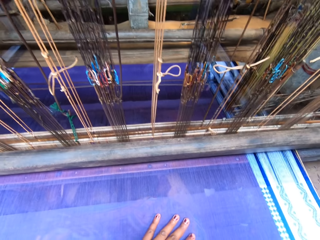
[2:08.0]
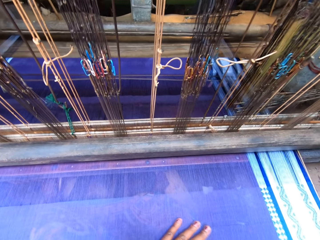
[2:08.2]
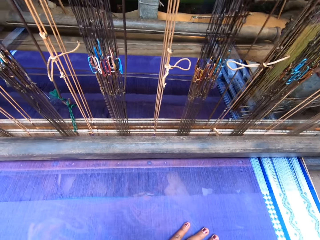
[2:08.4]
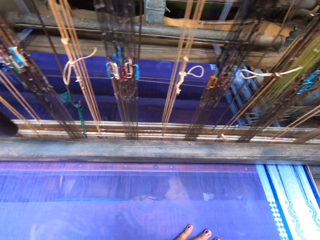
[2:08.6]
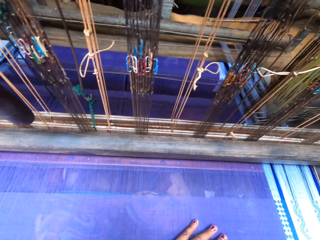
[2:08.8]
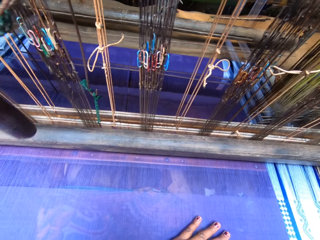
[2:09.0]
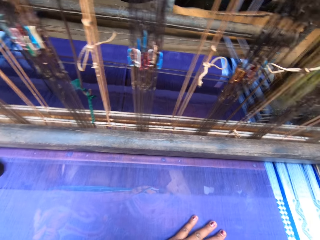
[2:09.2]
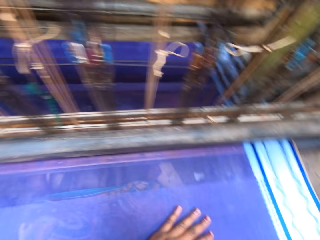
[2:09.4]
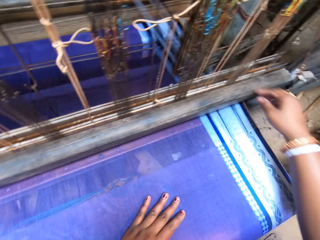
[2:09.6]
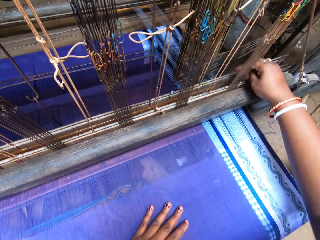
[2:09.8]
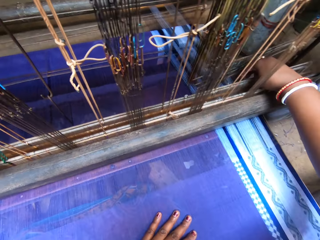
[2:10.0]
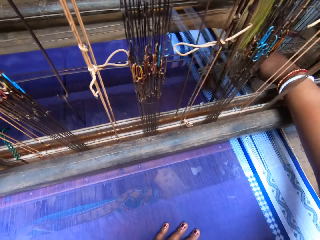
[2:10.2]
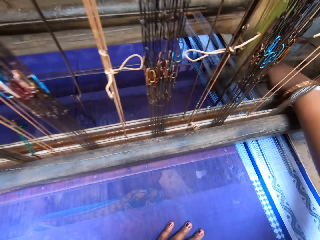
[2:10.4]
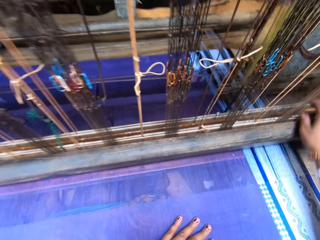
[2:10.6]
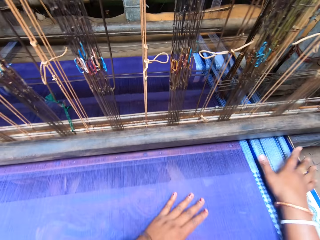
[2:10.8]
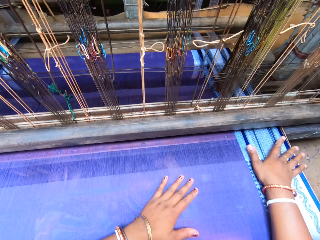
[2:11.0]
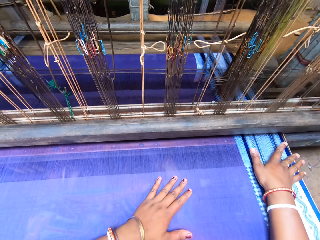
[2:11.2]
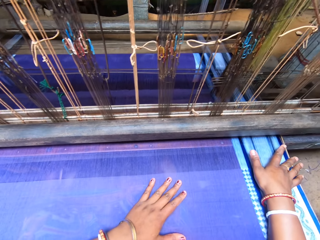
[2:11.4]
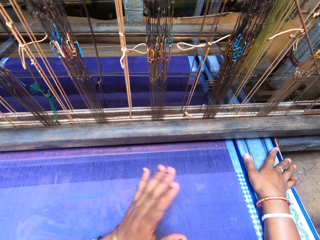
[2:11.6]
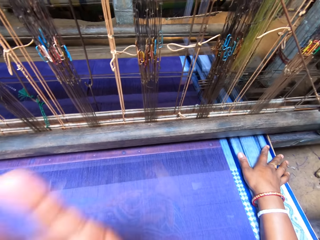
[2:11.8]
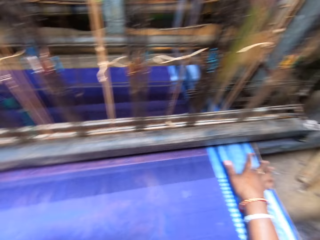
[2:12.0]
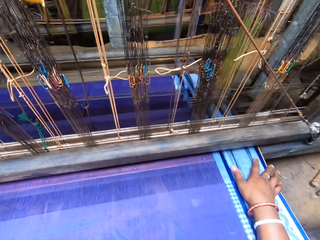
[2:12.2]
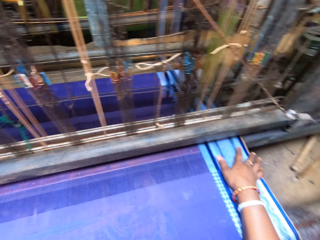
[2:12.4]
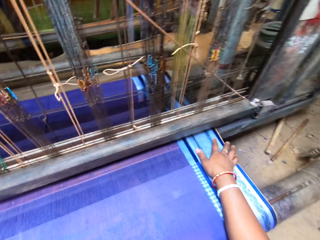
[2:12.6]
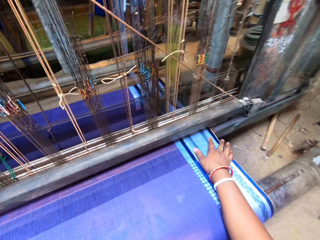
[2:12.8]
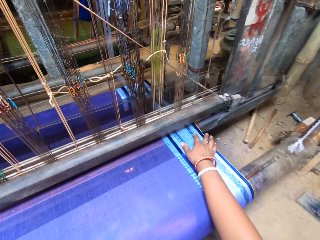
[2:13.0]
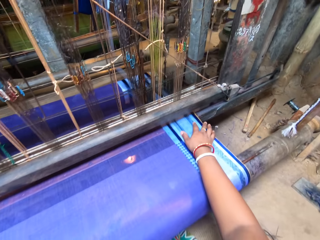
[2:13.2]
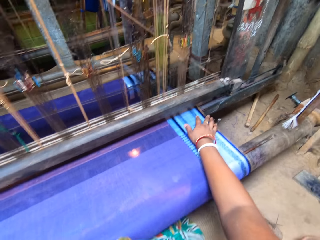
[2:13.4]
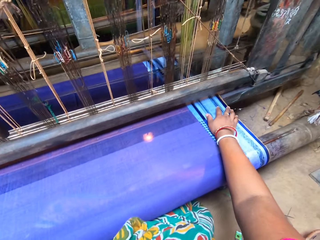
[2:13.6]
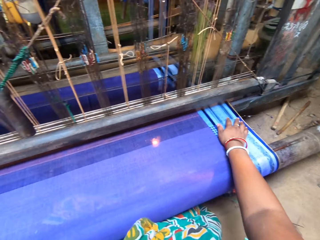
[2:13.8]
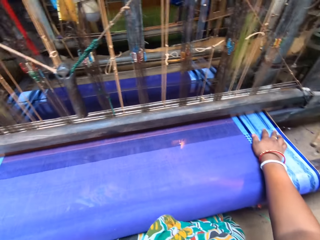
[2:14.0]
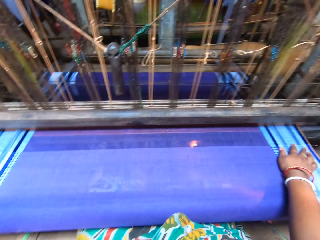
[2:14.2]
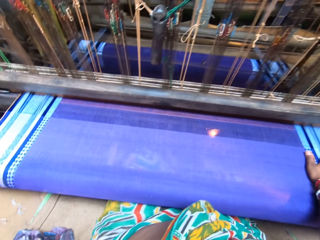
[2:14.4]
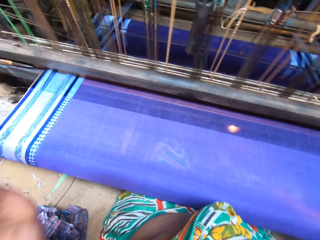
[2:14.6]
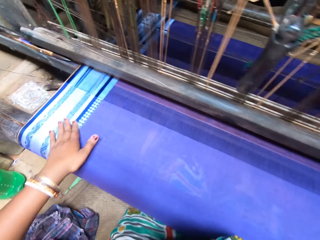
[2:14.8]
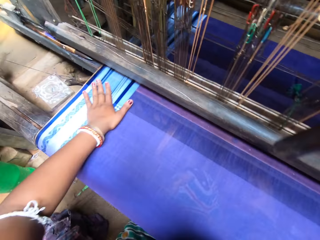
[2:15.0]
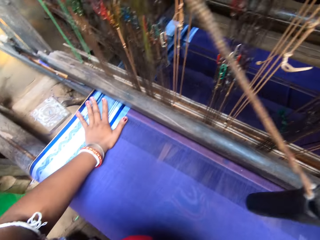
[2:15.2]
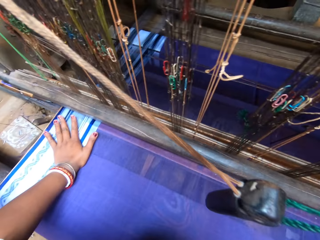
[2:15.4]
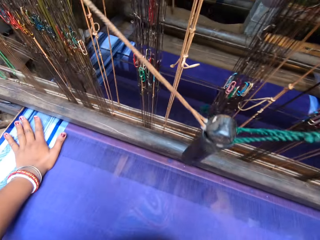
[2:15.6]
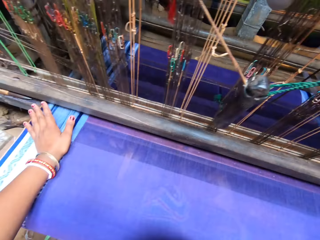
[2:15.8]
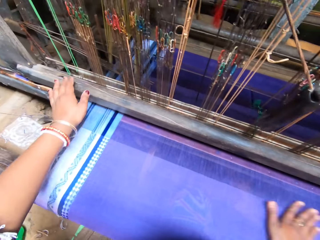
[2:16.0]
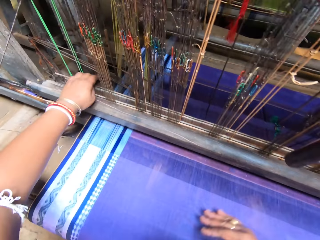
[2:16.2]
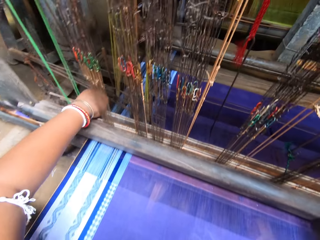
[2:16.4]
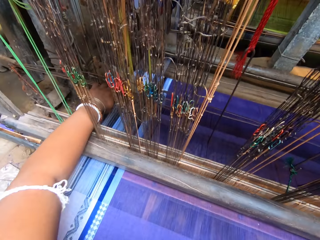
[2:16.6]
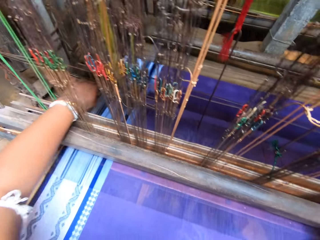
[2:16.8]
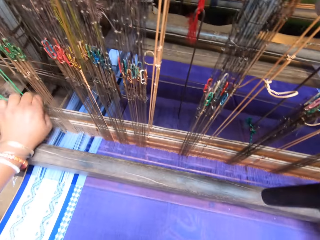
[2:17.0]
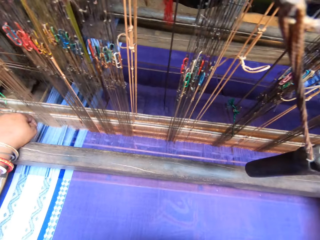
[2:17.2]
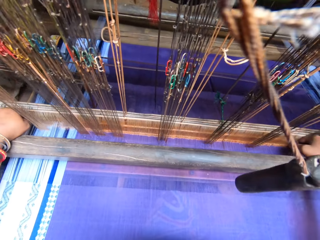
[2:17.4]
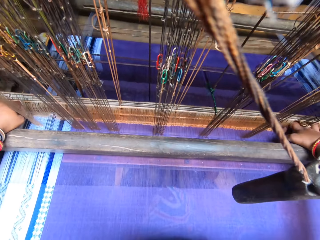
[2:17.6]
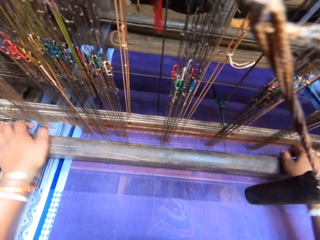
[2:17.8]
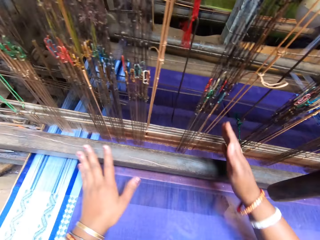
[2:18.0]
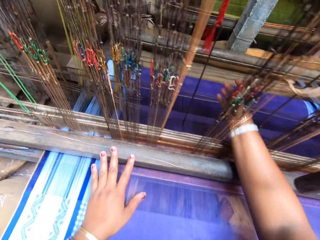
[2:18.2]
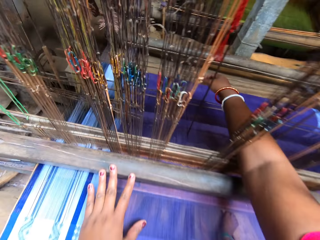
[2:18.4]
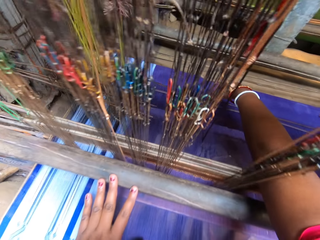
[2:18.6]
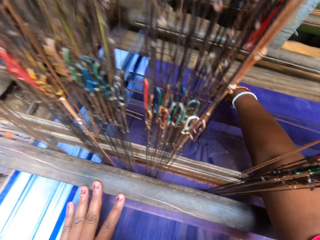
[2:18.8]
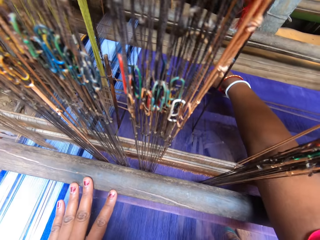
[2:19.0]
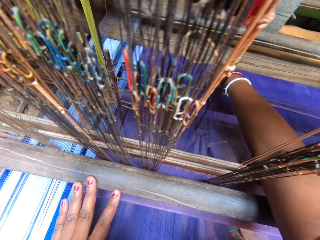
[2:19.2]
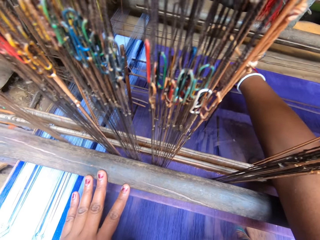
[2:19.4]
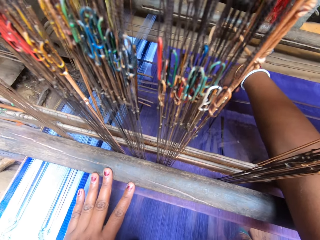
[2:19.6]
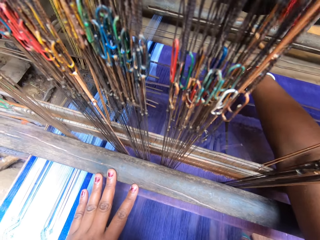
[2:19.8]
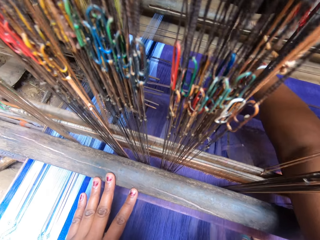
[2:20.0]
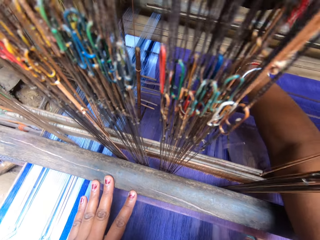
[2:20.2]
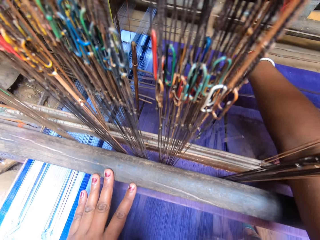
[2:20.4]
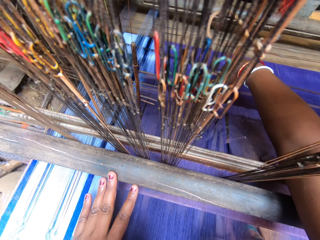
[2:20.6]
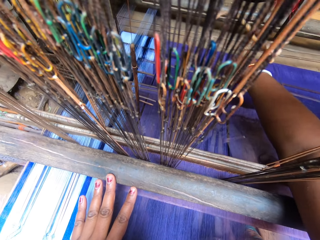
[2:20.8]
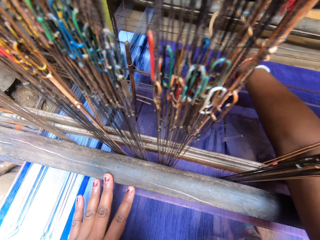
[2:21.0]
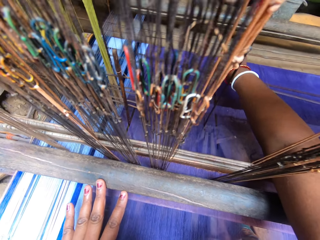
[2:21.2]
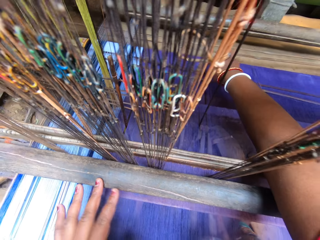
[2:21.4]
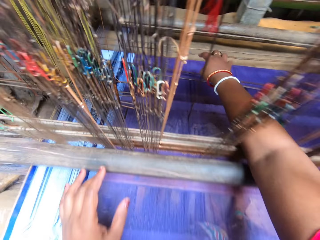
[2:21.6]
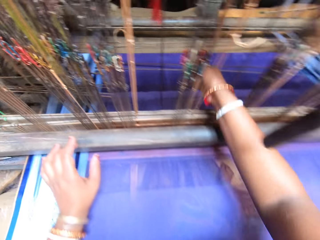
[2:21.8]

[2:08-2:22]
The camera wearer adjusts some heddles with her right hand. She adjusts the heddles with her left hand. She adjusts some weaving yarn with her right hand.

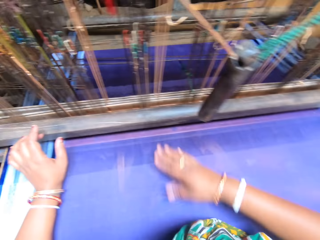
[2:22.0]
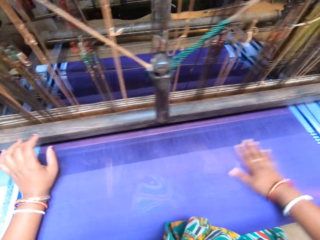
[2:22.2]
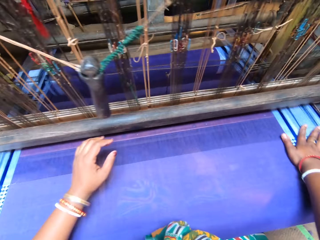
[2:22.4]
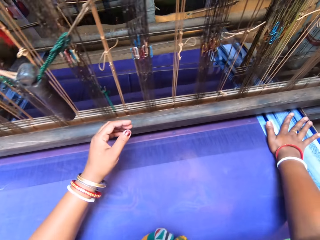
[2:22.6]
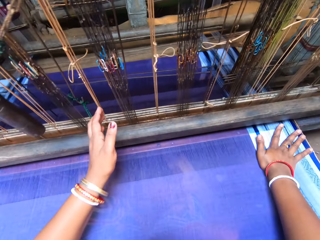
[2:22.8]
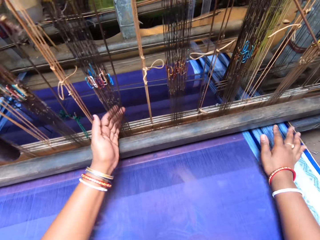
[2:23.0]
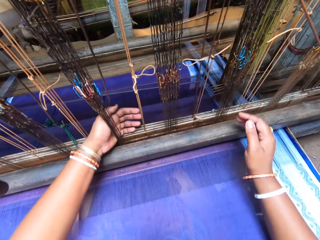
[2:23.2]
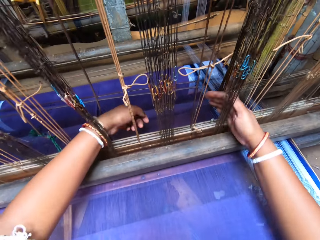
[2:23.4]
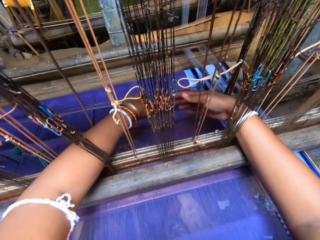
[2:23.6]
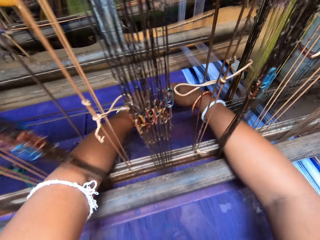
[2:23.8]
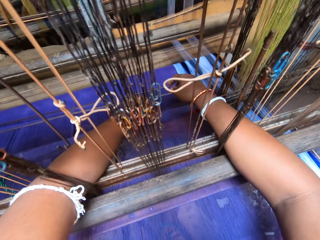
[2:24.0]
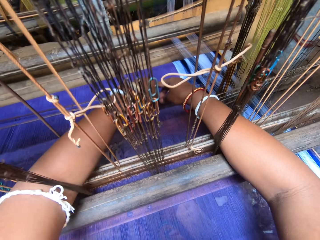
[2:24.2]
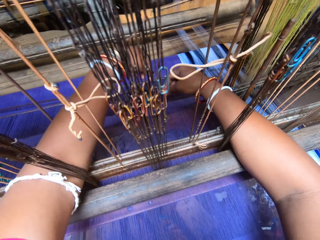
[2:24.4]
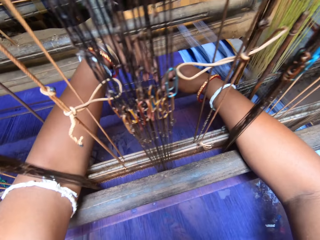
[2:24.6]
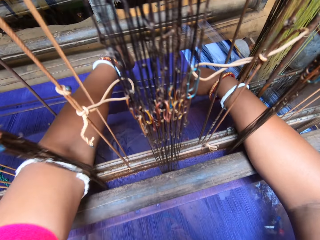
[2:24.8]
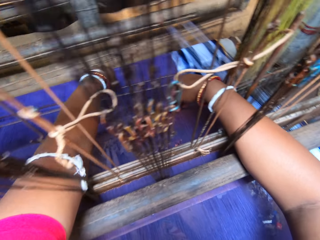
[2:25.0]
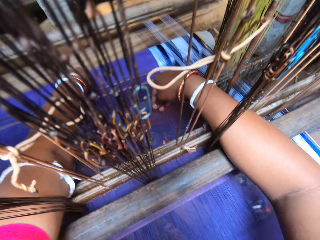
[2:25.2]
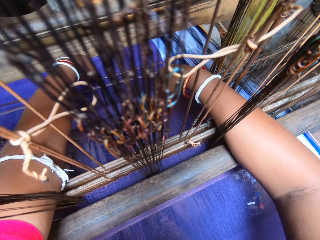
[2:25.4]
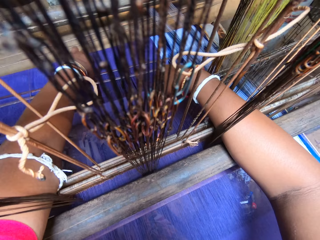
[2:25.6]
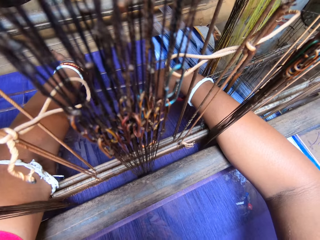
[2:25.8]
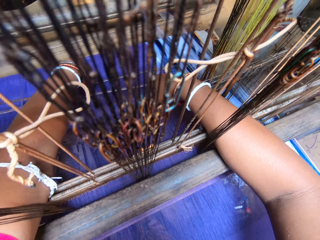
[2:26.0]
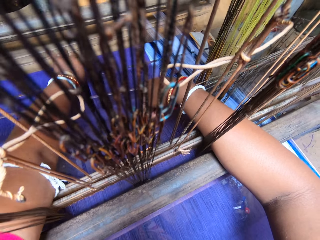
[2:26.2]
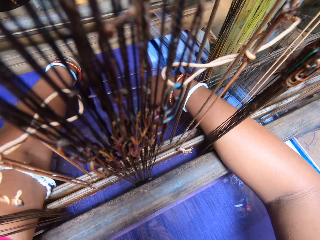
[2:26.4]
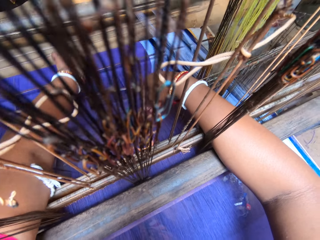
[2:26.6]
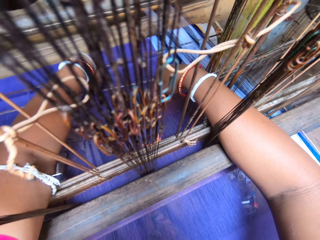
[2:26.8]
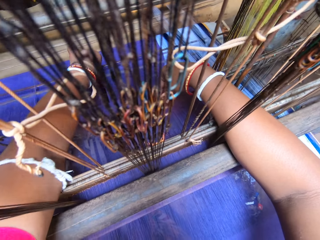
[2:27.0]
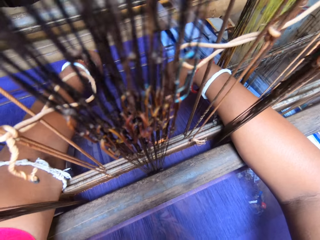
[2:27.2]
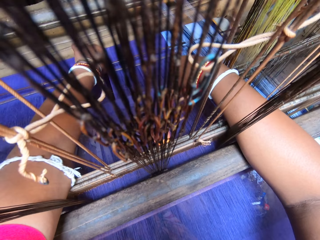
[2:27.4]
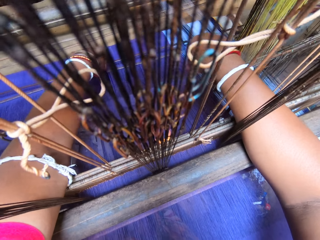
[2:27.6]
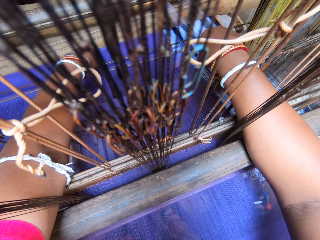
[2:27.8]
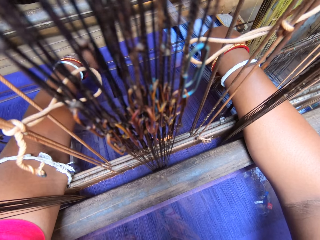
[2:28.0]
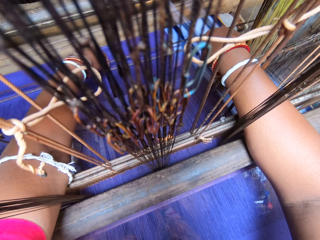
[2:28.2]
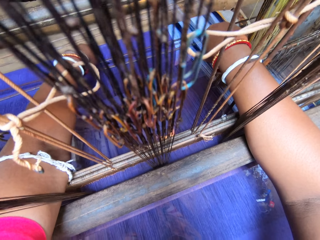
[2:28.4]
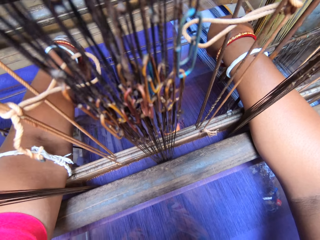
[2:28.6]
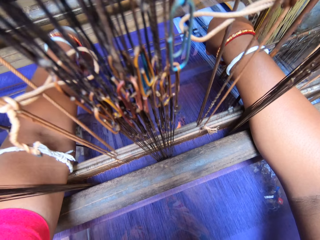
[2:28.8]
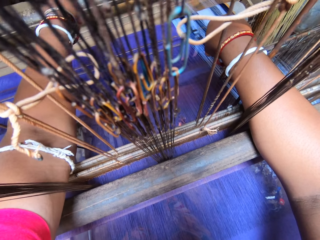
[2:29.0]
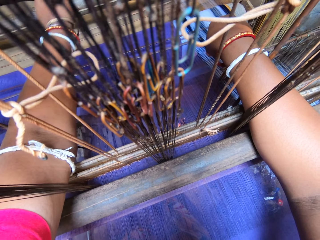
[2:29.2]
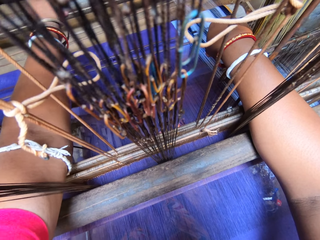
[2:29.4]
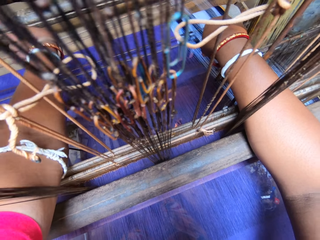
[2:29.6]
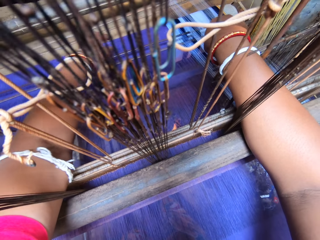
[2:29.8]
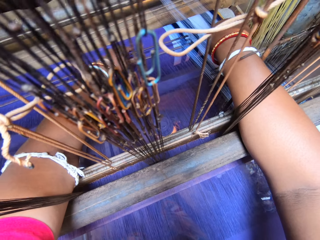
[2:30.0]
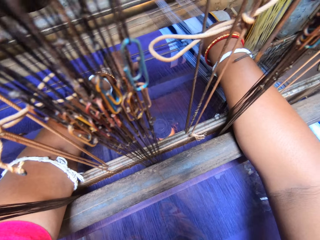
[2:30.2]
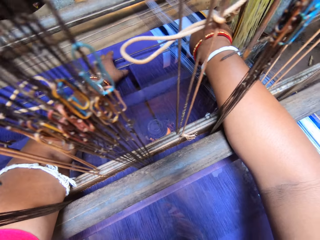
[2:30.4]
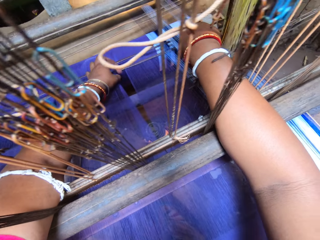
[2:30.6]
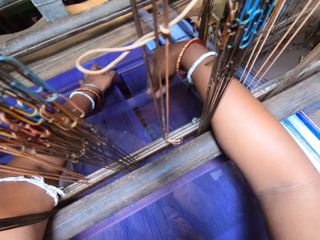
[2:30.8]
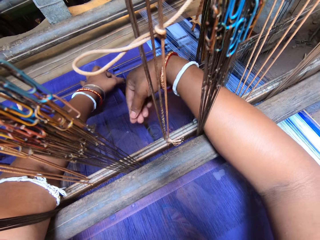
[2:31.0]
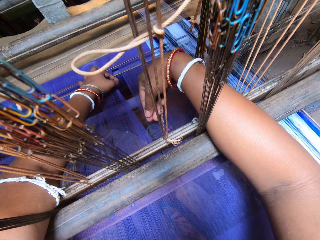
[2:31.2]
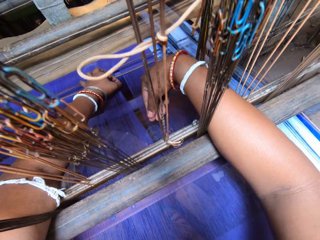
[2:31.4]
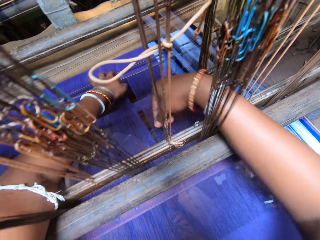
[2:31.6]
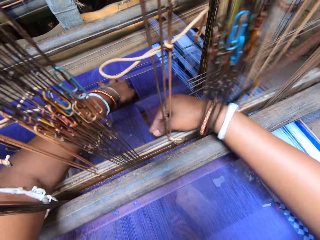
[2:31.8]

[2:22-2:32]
The camera wearer smoothens the weaved yarn with her right hand. She adjusts some weaving yarn with both hands.
